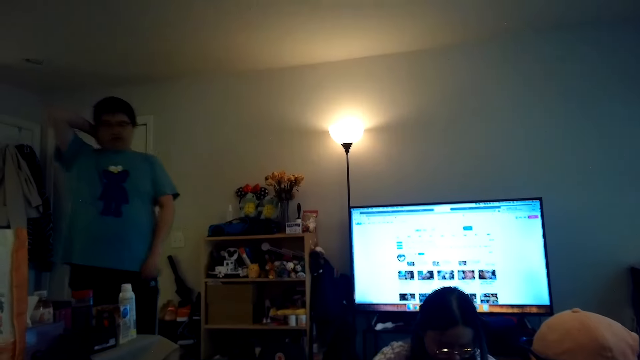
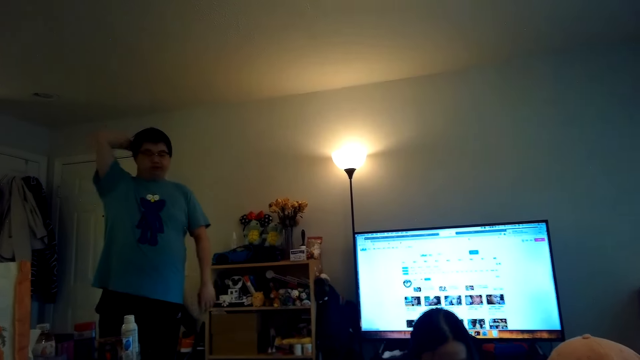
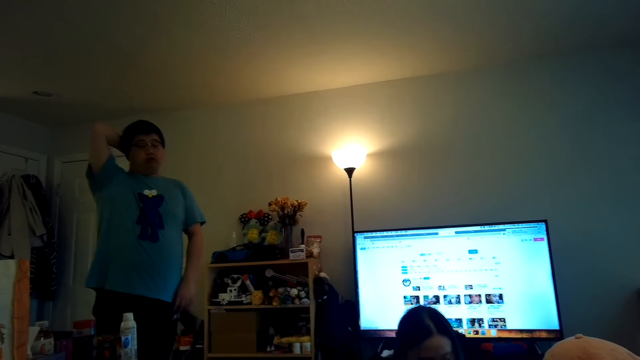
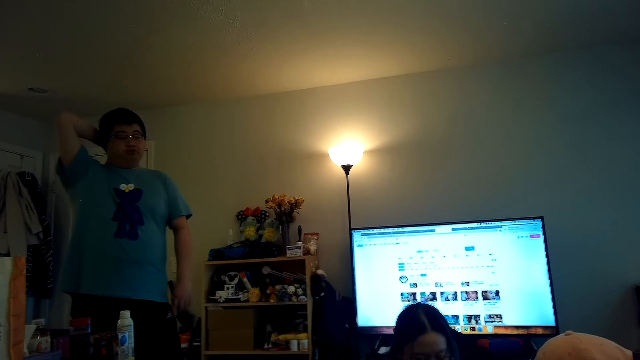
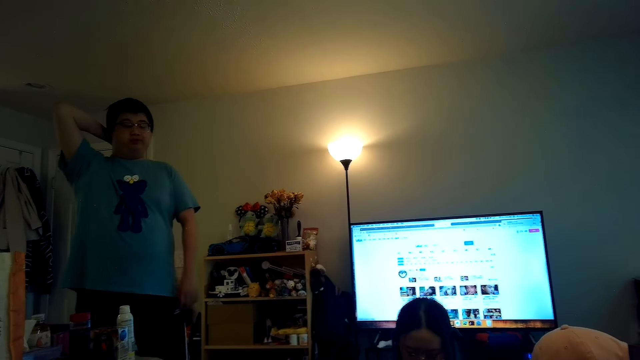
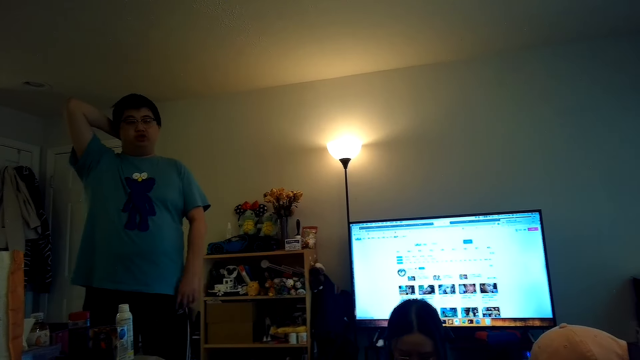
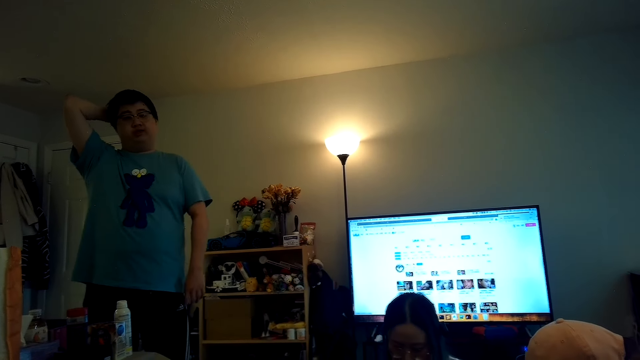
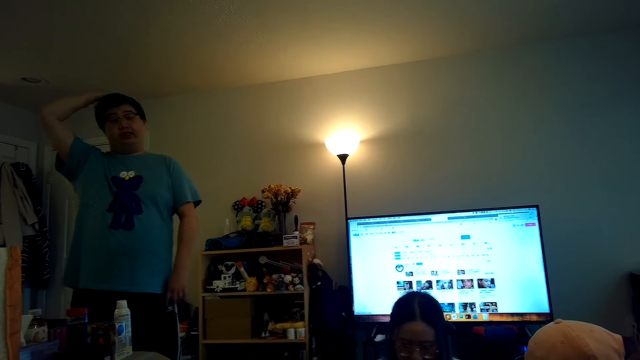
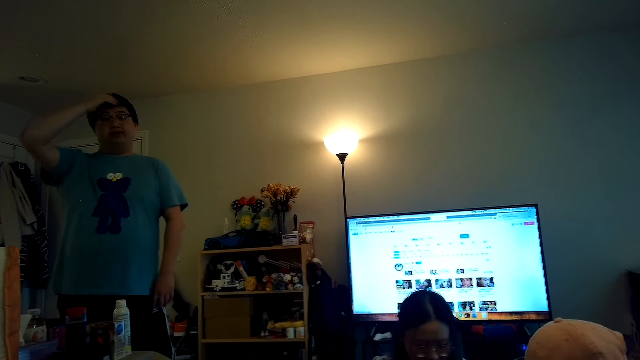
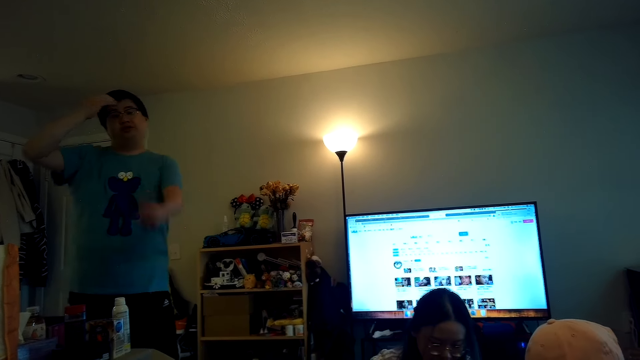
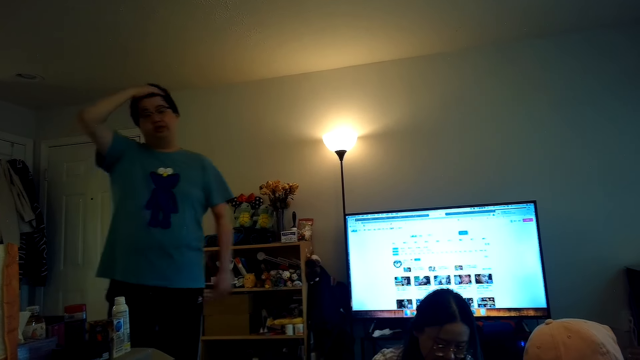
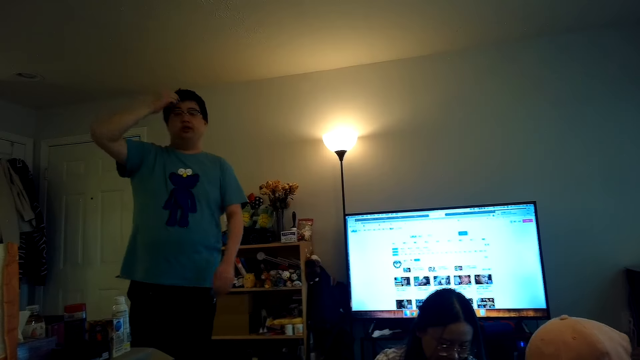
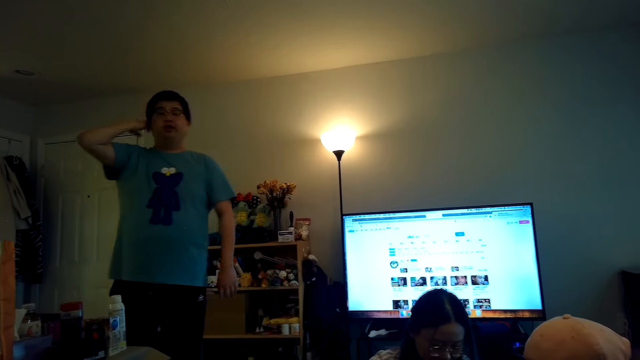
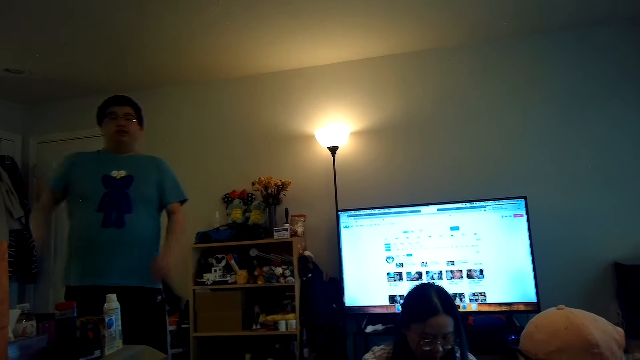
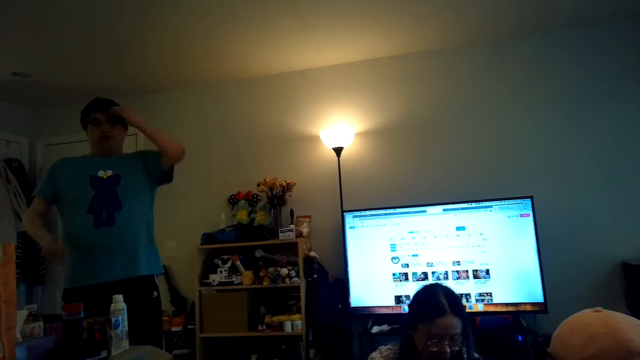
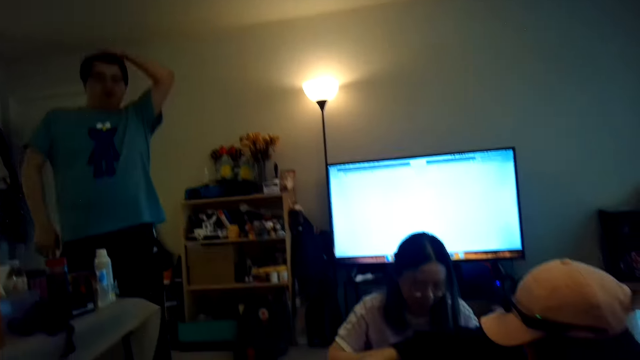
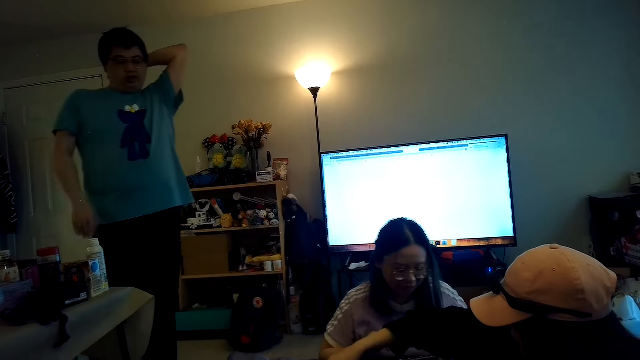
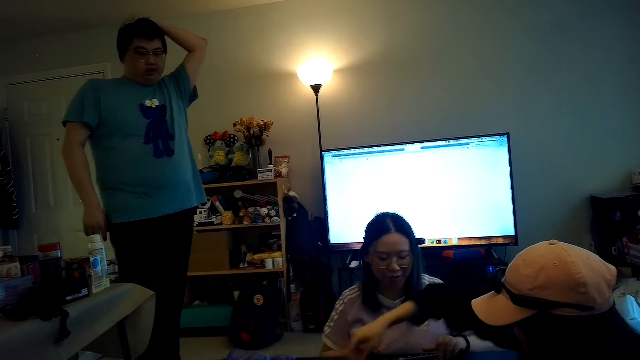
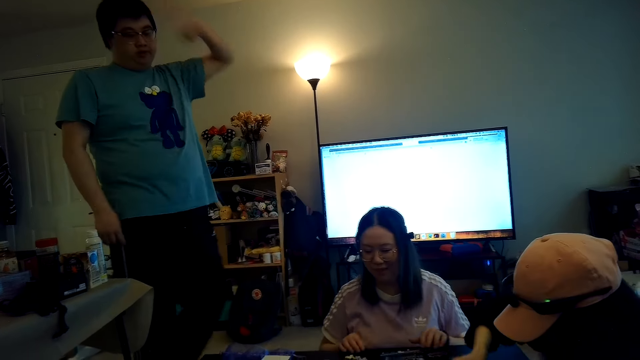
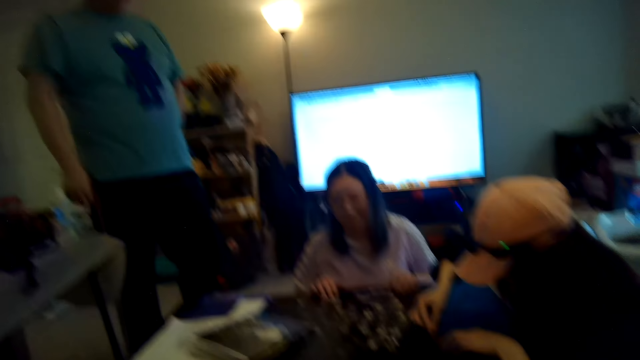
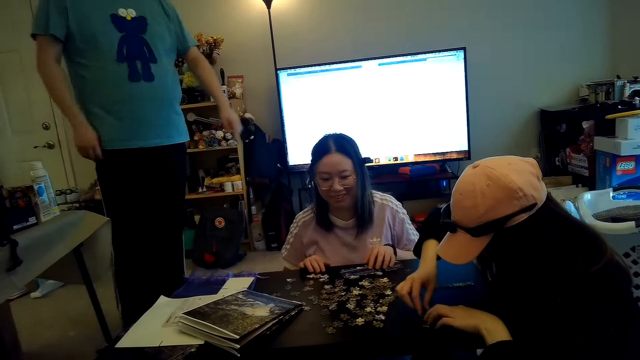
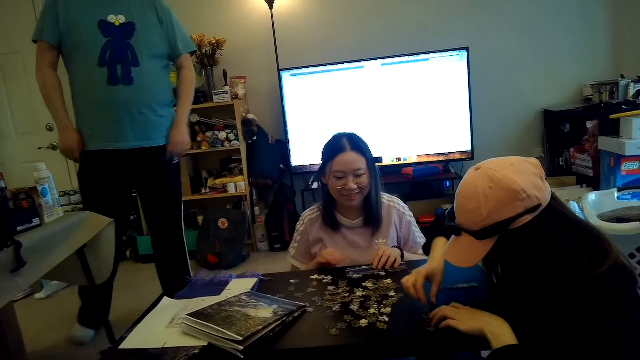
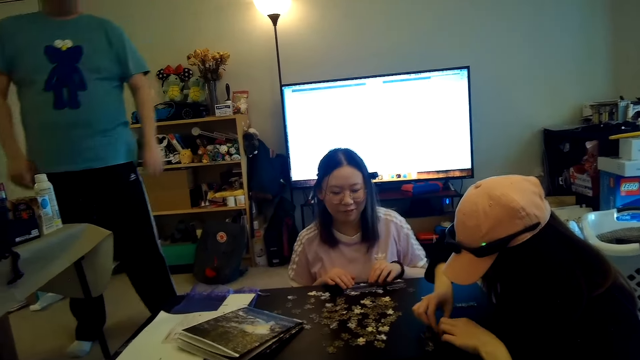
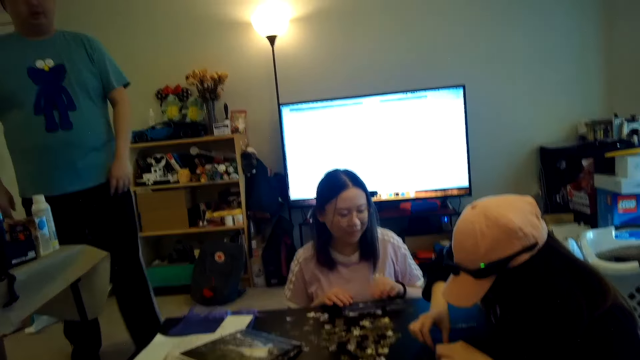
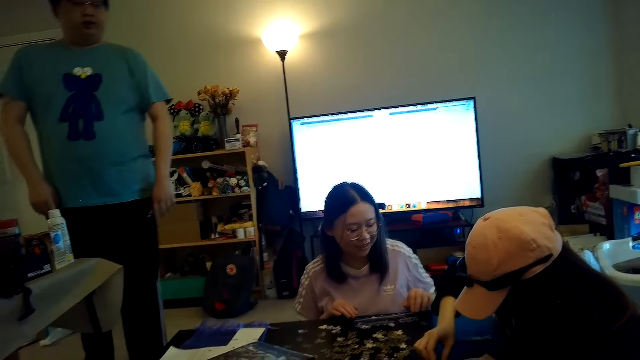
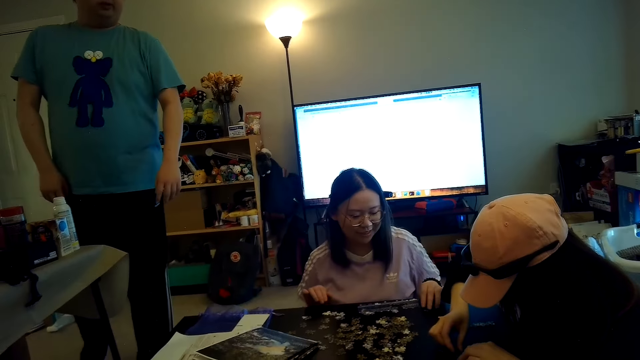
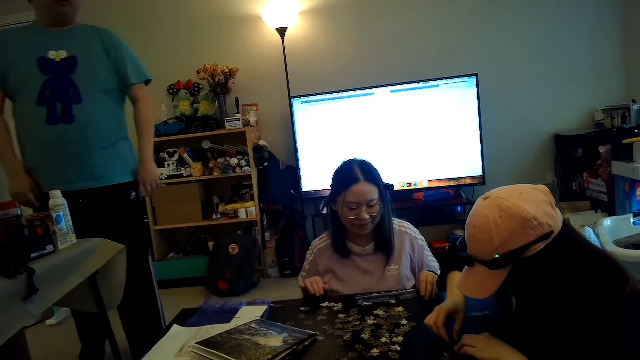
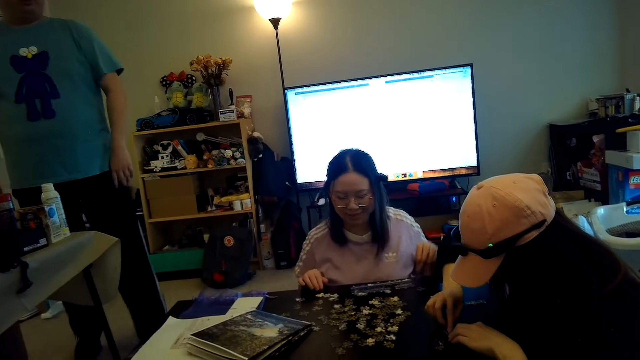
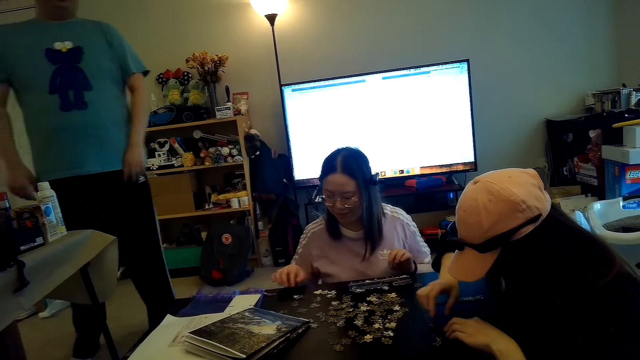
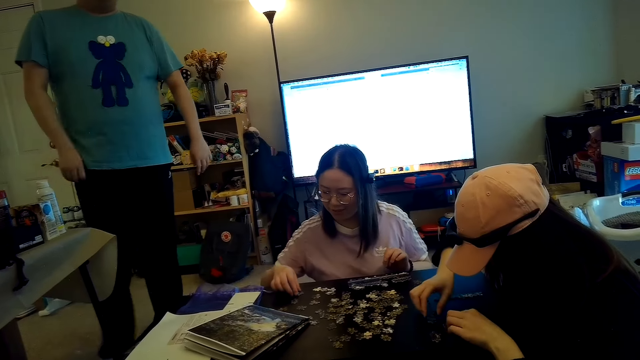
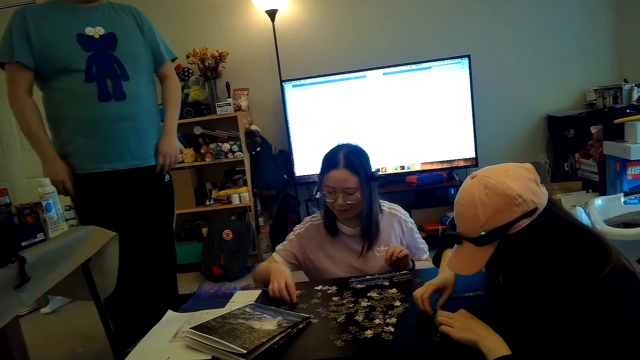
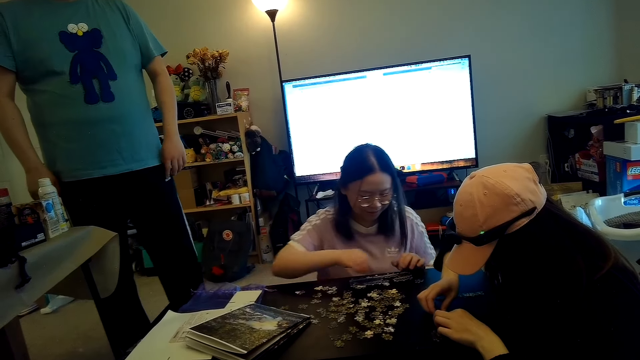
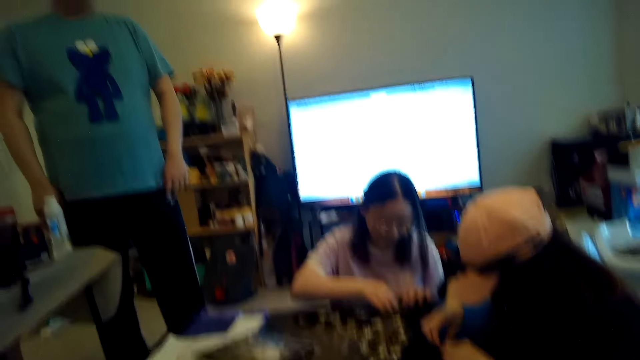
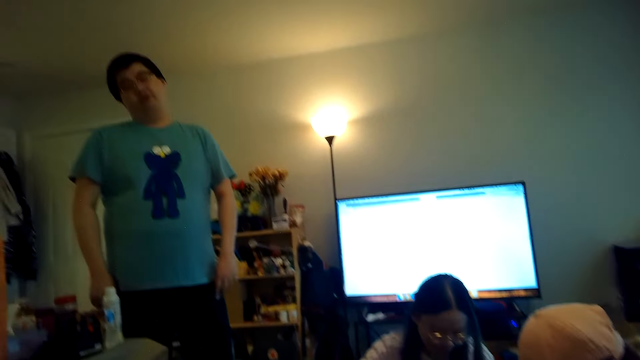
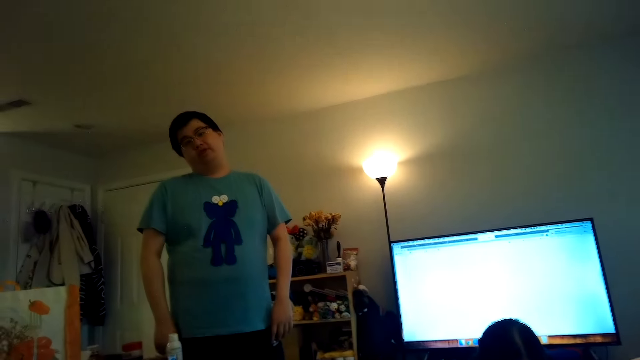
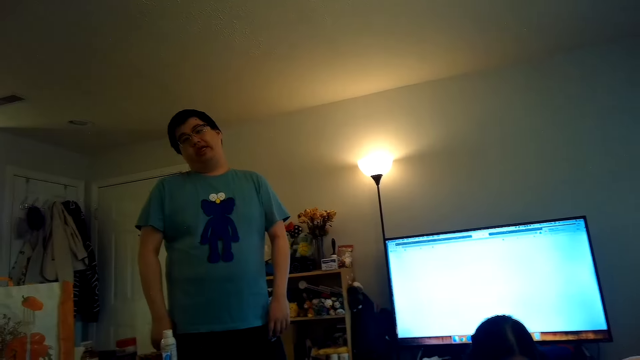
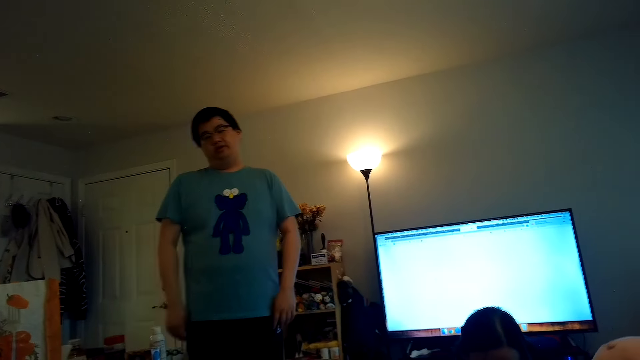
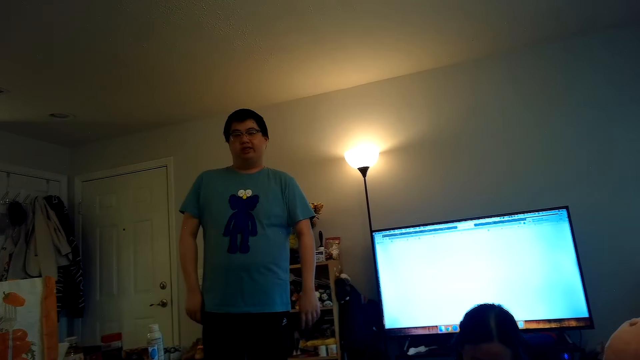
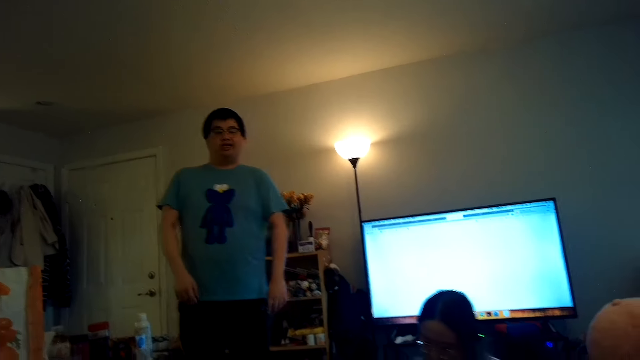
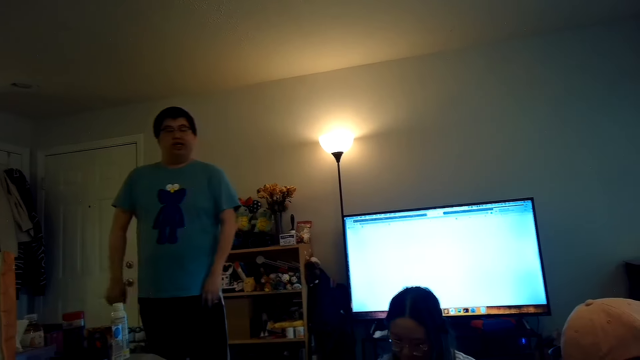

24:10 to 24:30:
A person touches the head. Another person plays puzzle with a third person. The camera wearer watches the television.
